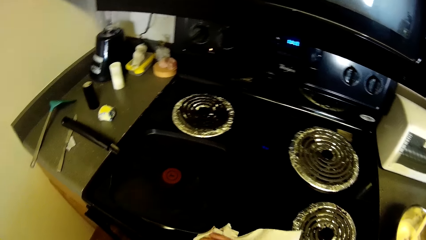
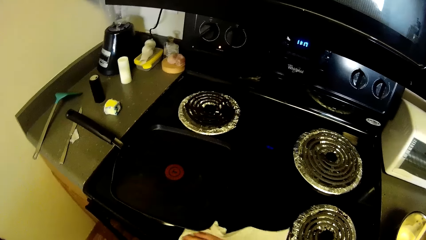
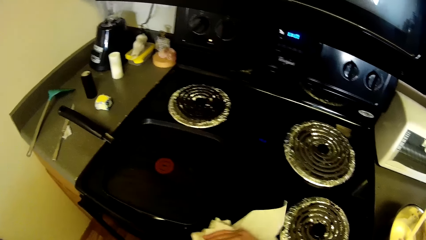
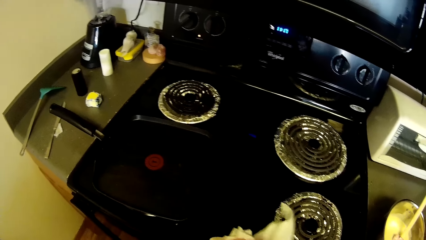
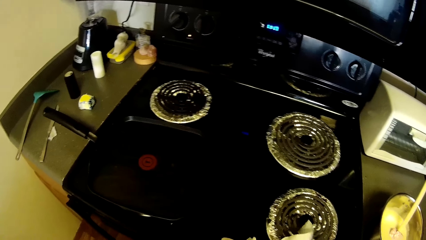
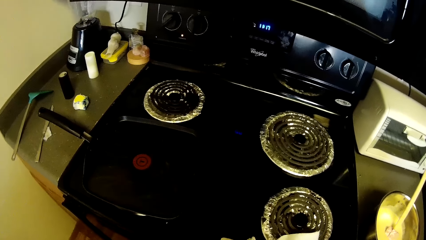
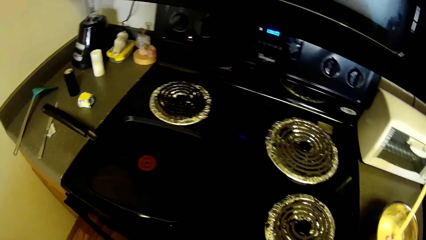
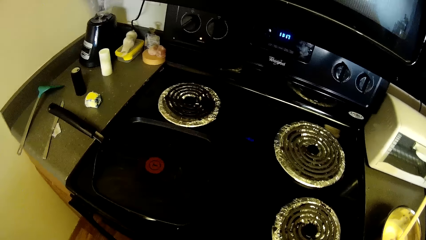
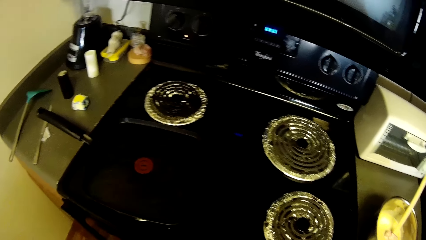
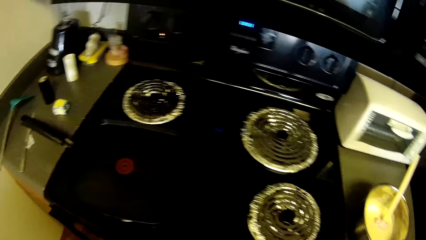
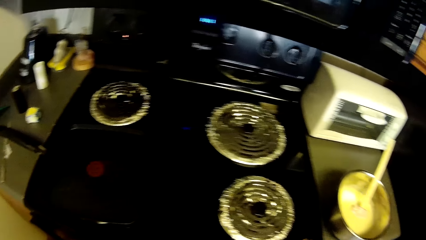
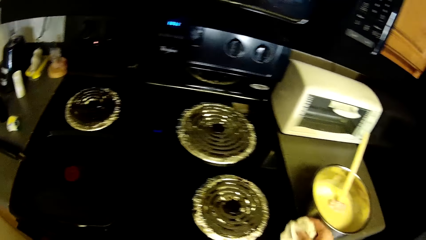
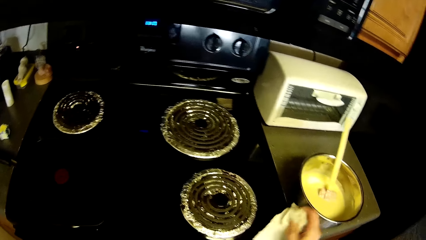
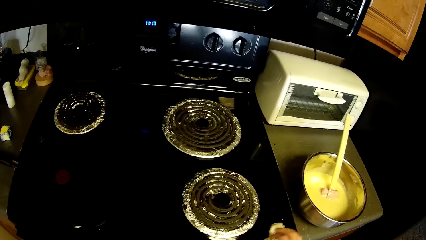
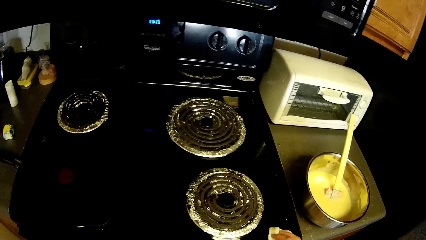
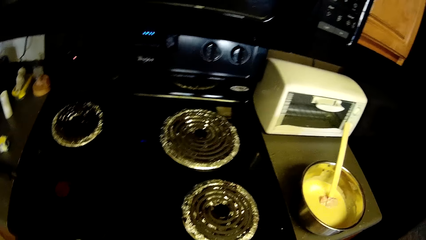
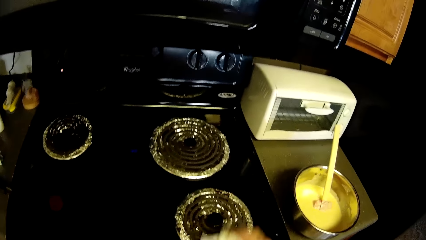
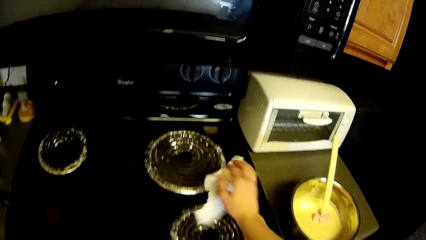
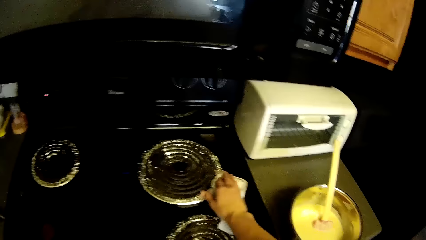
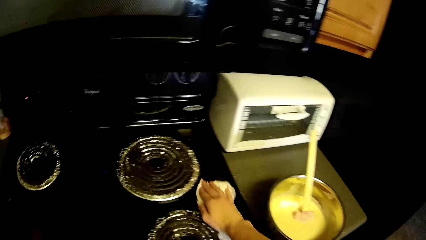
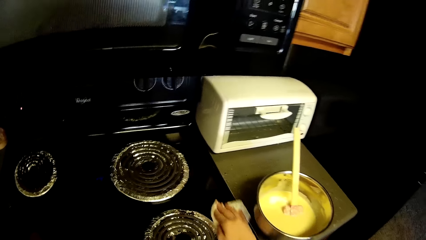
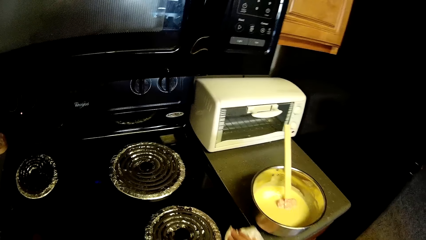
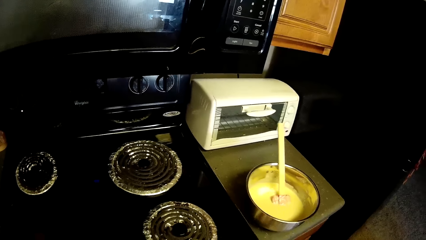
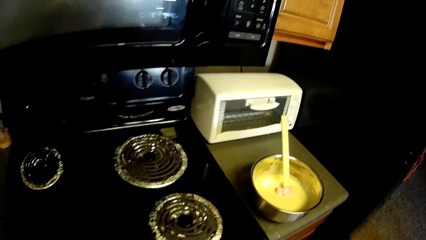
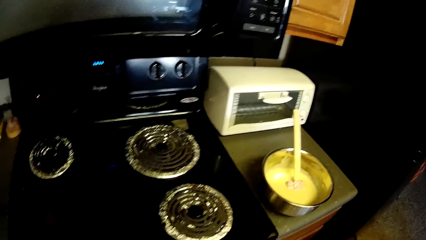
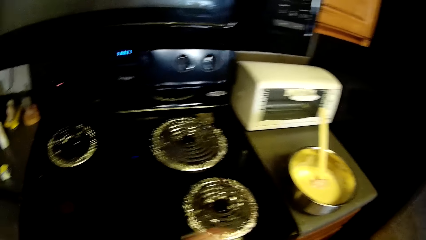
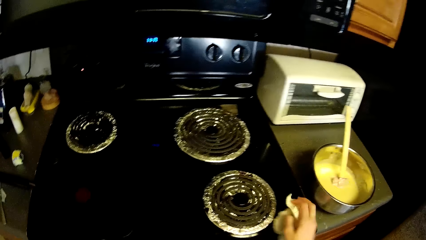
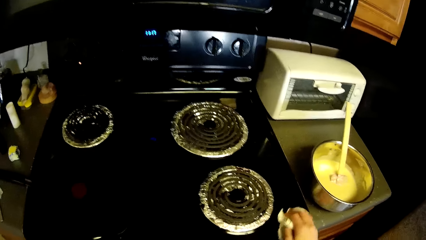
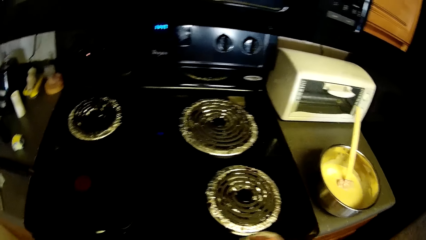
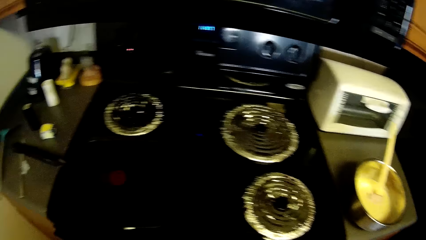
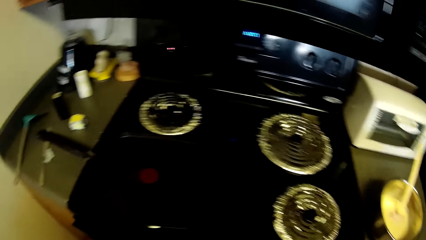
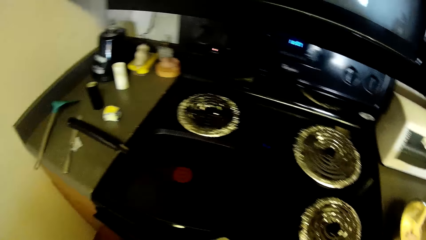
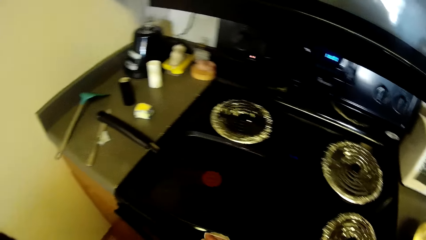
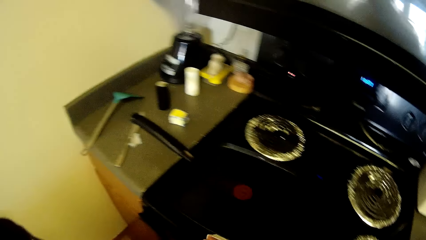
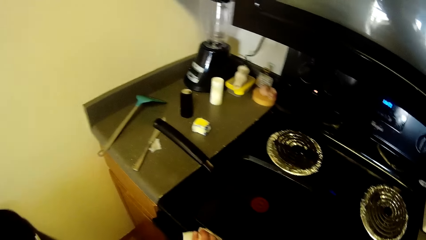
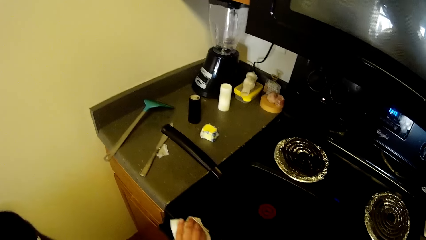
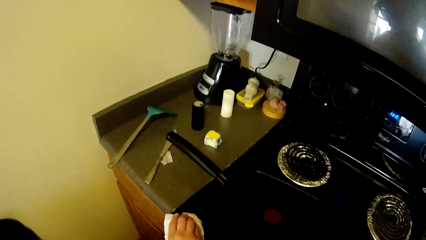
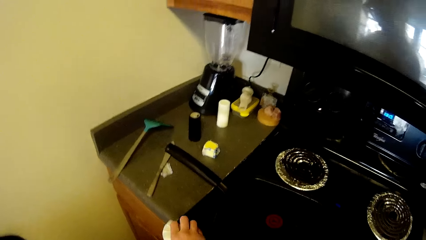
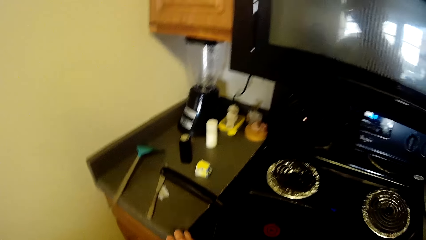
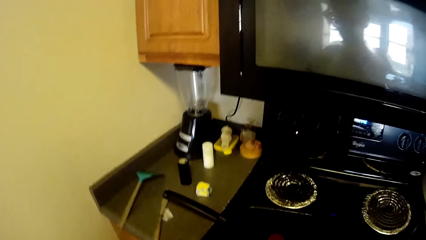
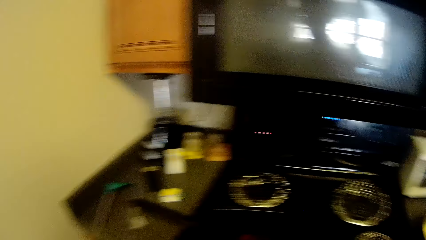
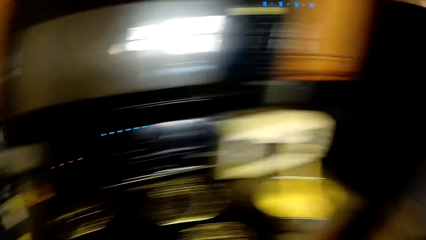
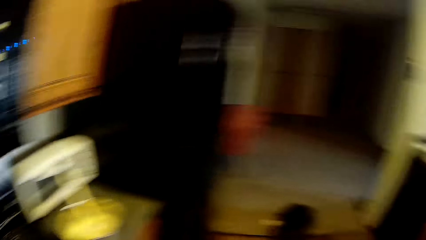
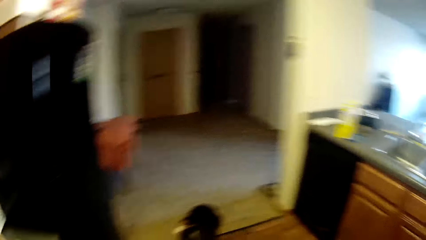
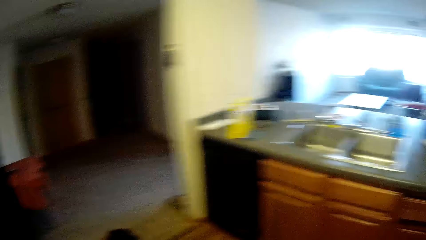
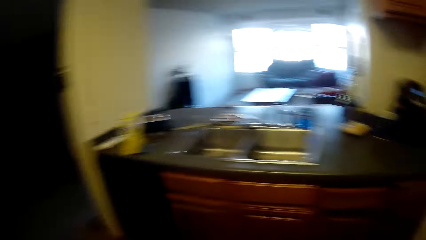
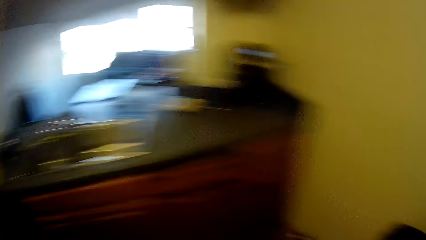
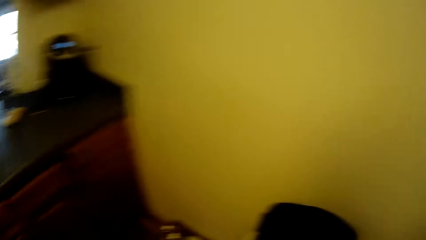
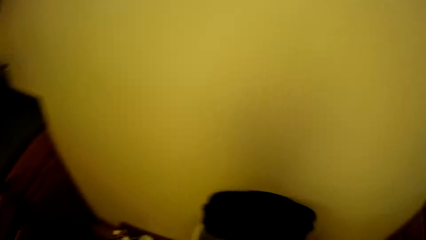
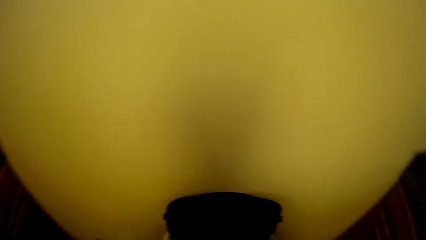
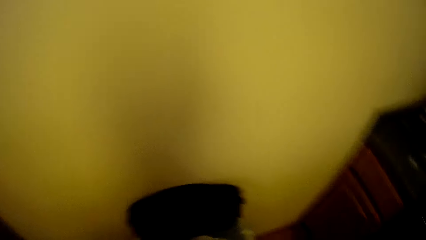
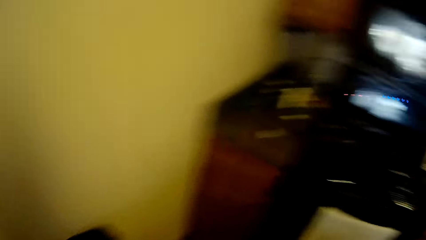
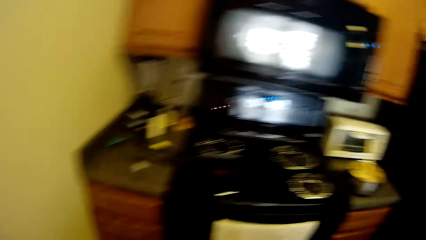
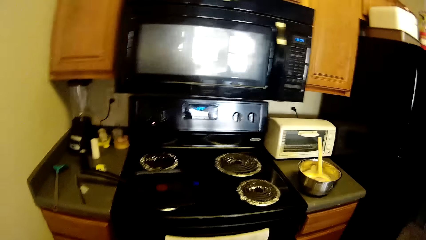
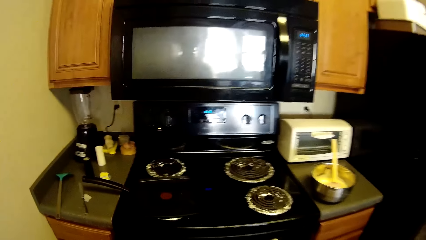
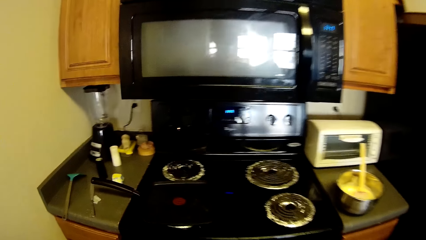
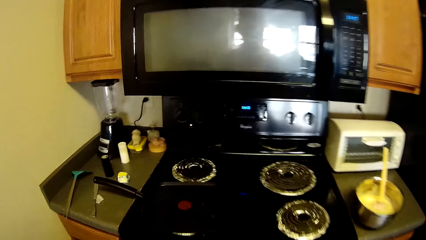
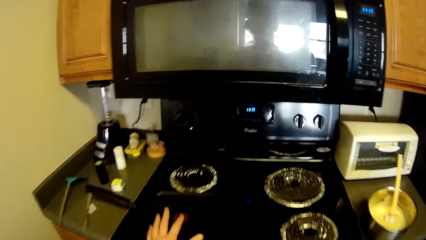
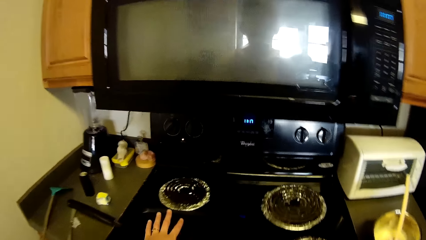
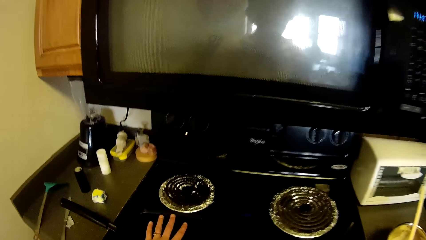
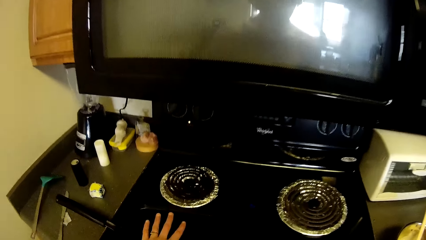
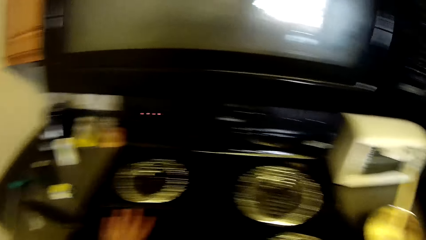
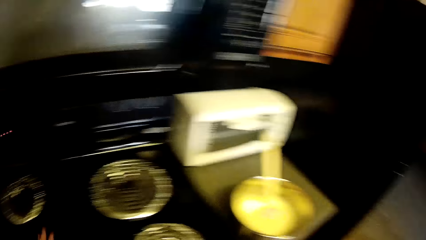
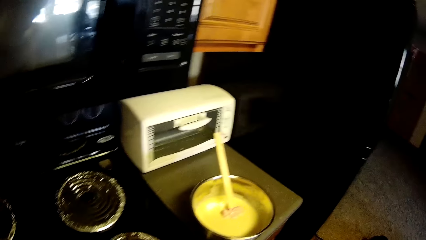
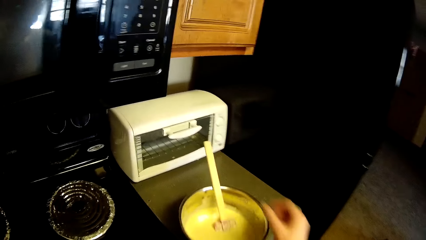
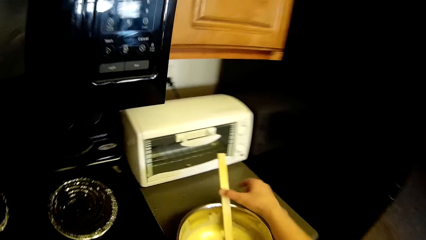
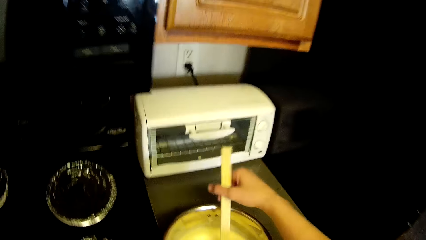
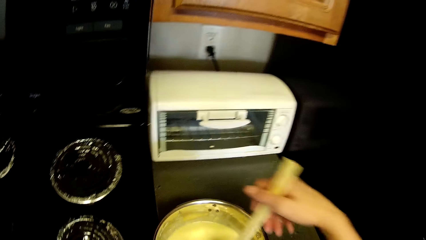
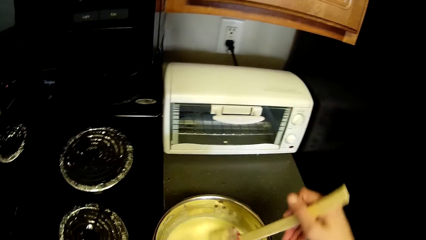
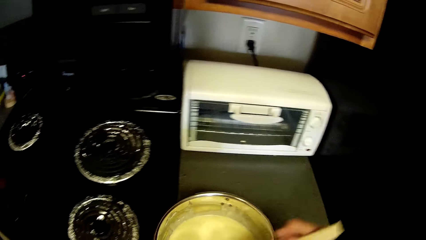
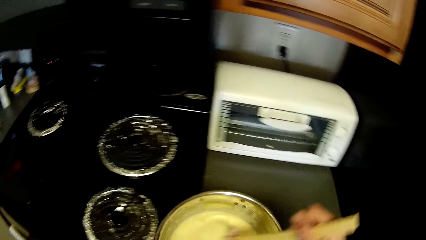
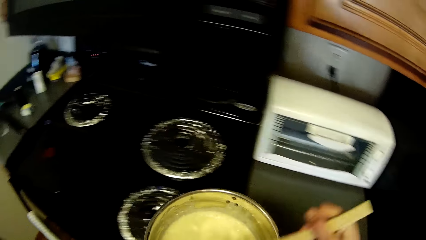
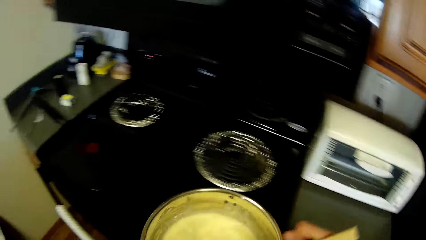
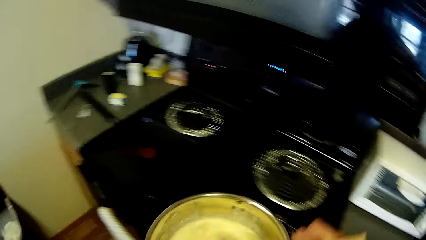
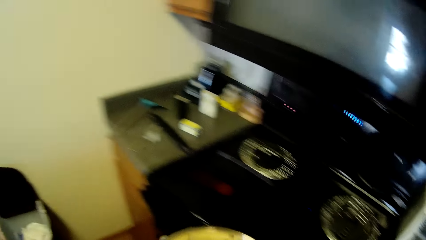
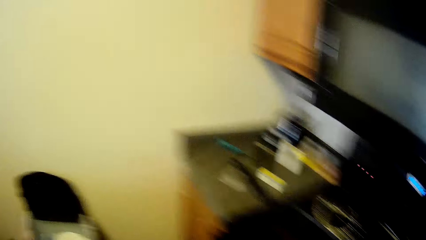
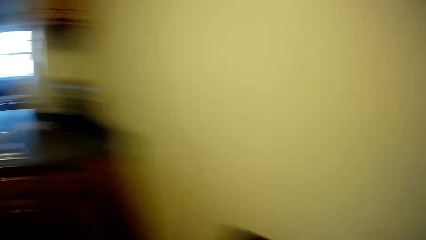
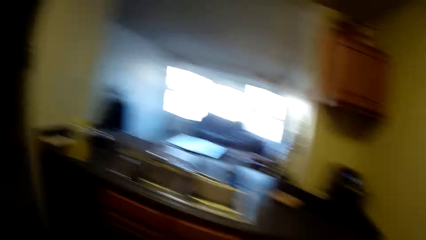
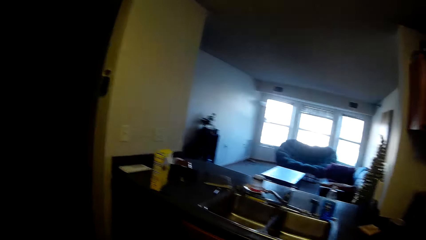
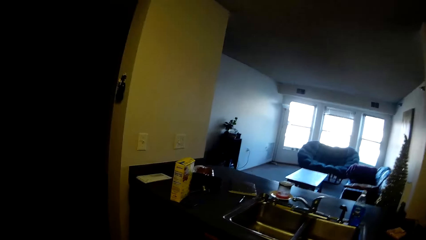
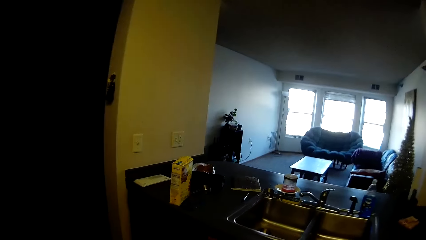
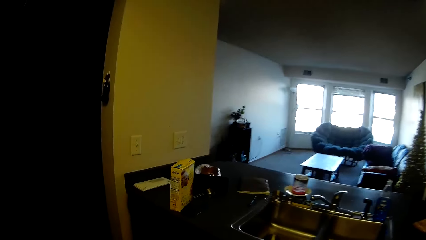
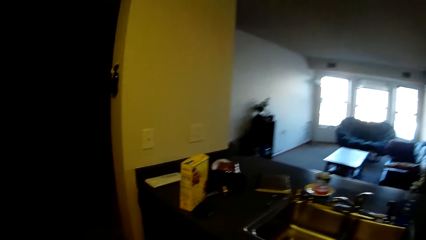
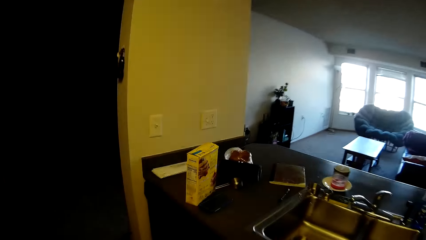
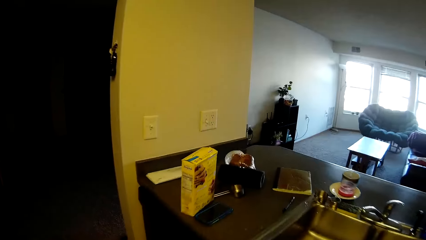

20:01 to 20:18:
The camera wearer looks around. She turns around. She touches the cooker. She stretches her left hand towards the crepe pan on the gas cooker. She touches the bowl. She touches the spoon. She mixes pancake mix with a wooden spatula in a stainless bowl. She carries the stainless bowl from the slab. She walks towards the kitchen slab close to the sink.
